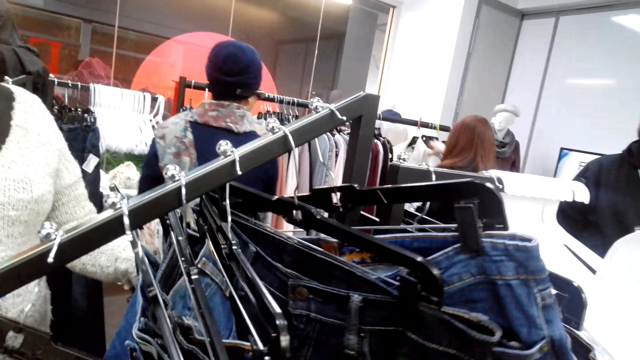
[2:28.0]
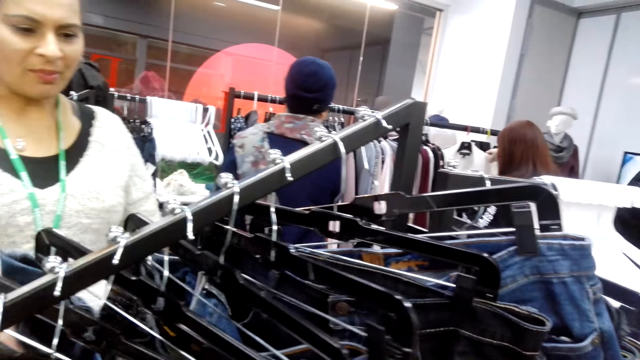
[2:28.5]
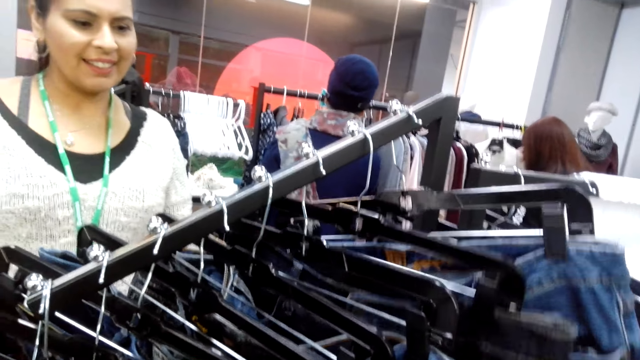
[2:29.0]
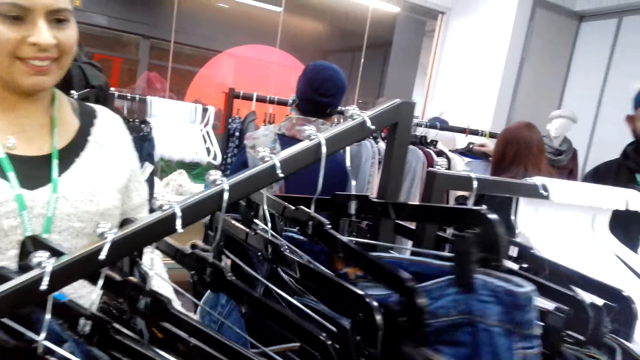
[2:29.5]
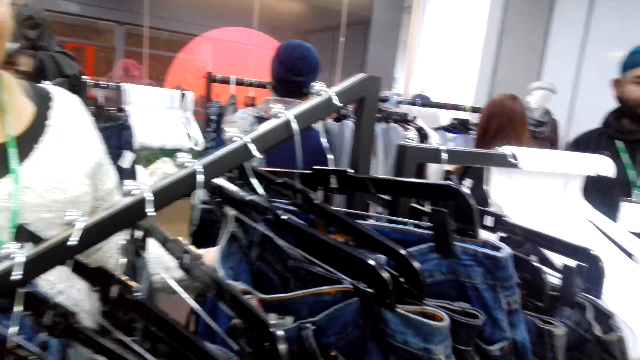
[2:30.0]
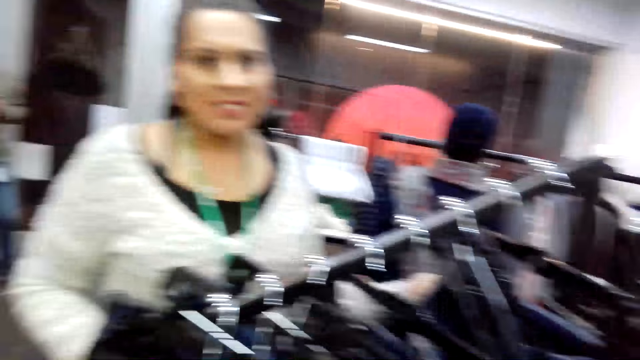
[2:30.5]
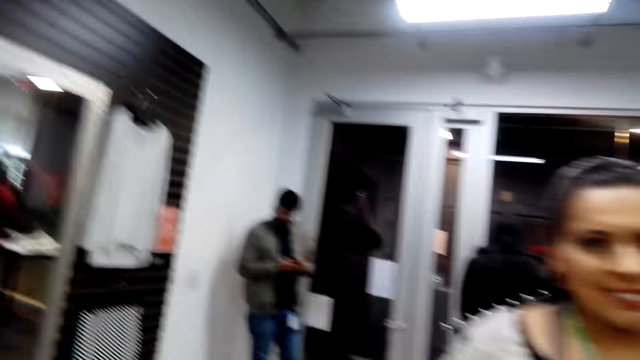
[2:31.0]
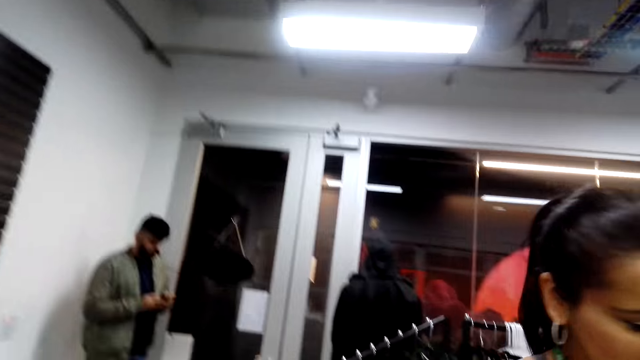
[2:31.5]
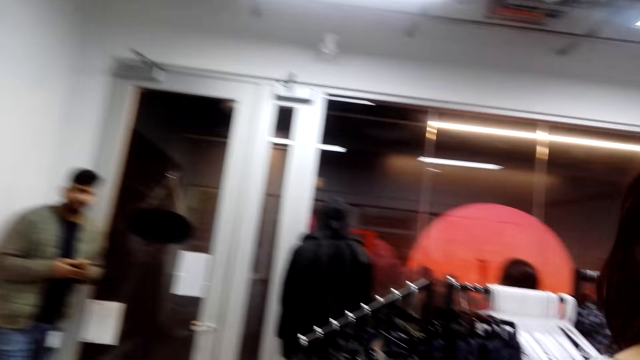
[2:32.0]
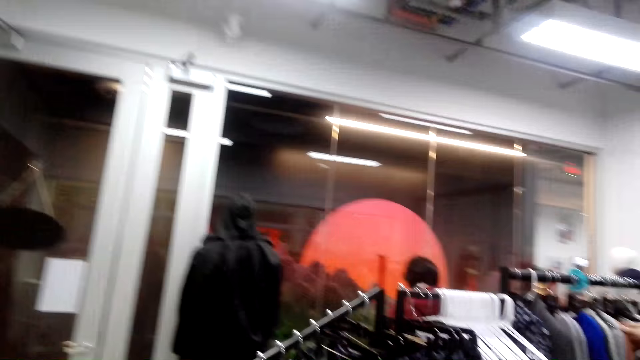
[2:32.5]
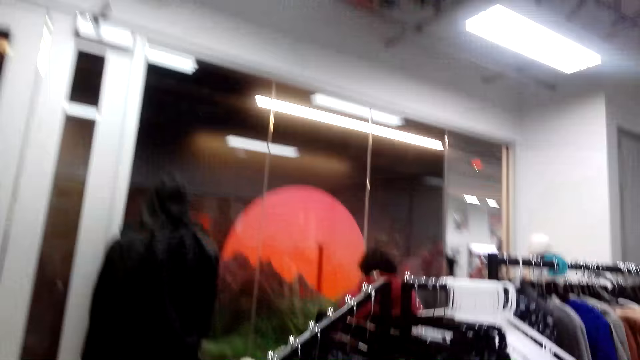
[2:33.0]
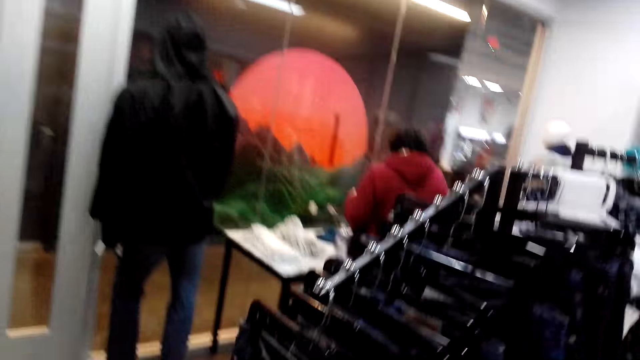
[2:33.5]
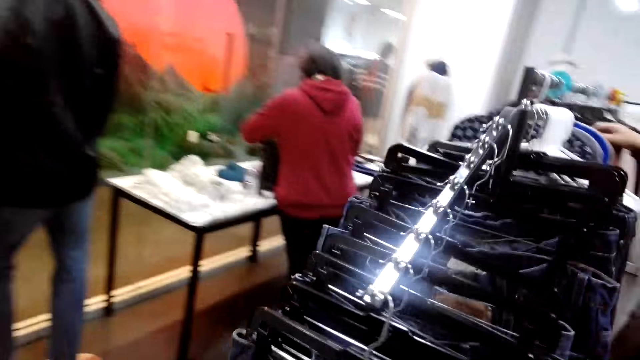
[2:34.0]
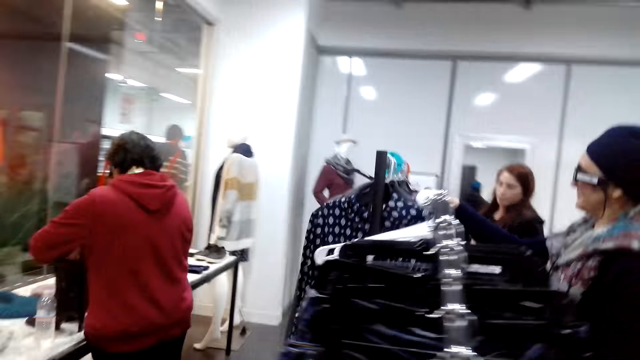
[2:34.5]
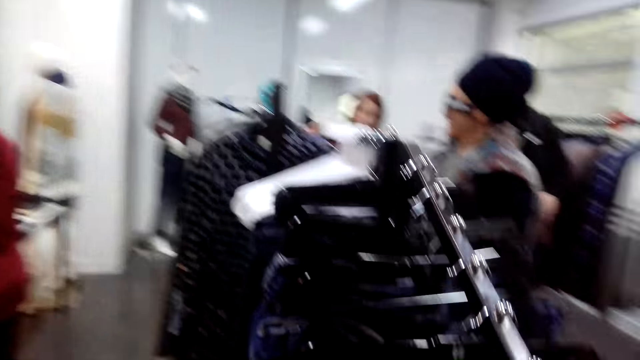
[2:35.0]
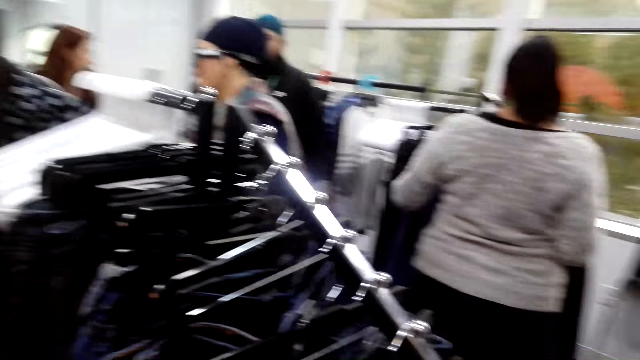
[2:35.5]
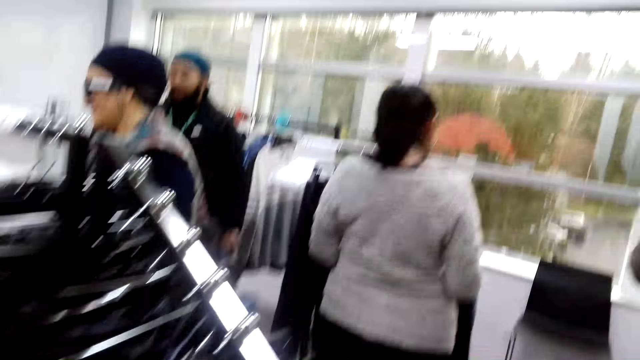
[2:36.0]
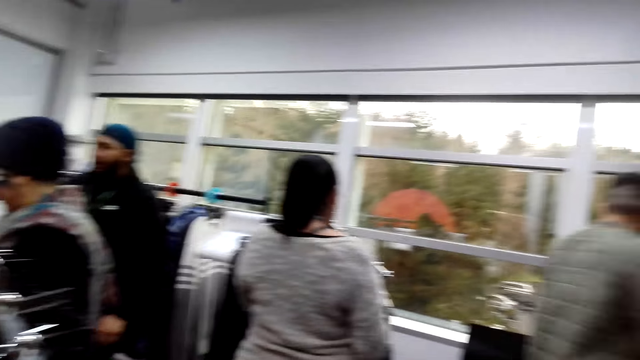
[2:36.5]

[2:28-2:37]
A lady touches the jeans trousers and looks at the jeans trousers. The lady searches clothes. The camera wearer touches the jeans trousers and looks at the lady. Another person operates a phone. The camera wearer looks around and walks around.

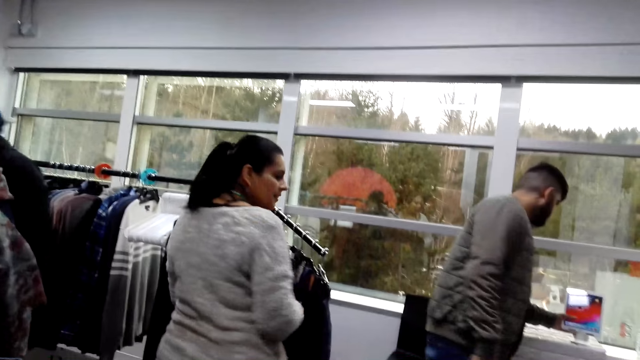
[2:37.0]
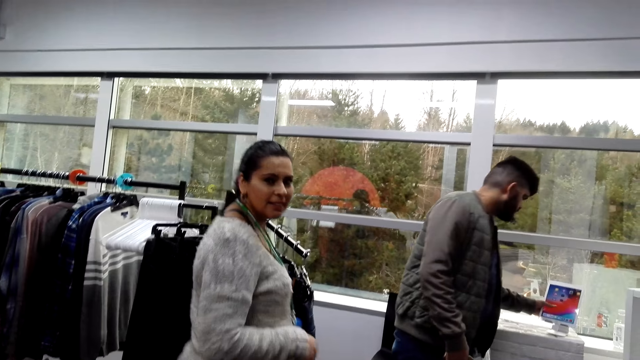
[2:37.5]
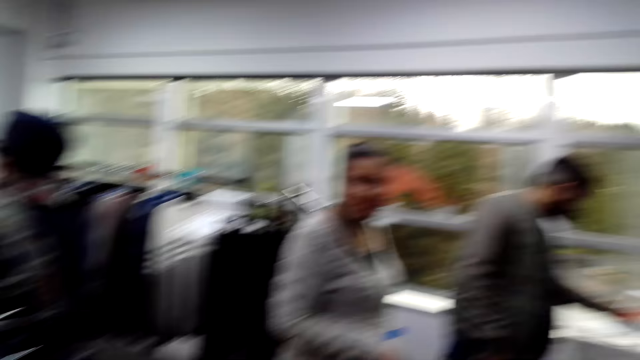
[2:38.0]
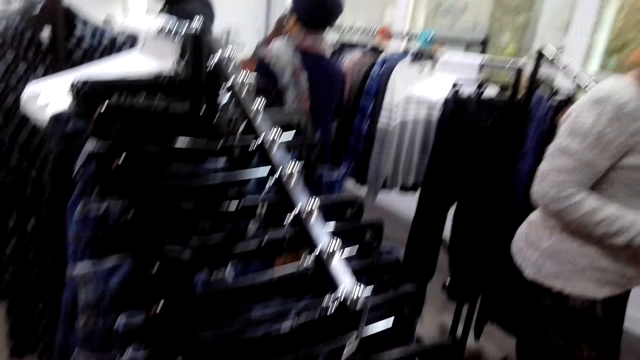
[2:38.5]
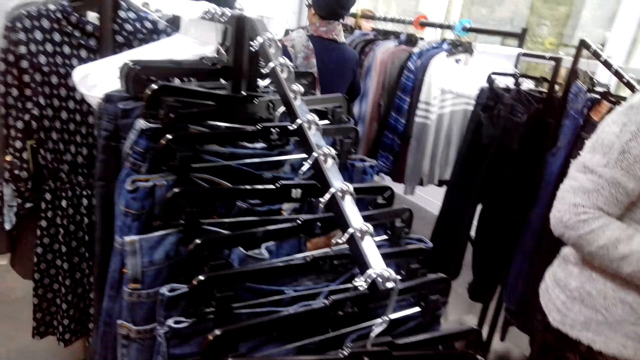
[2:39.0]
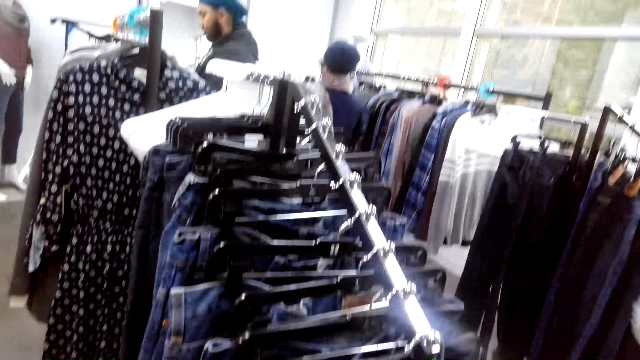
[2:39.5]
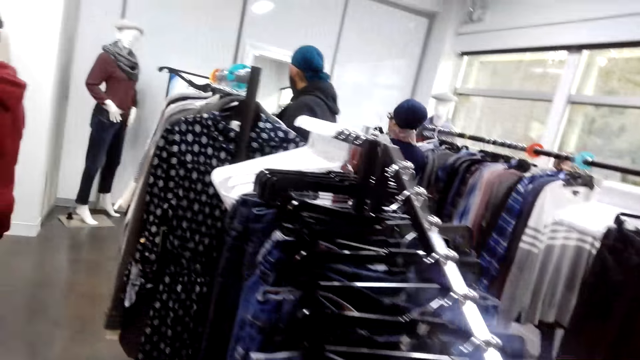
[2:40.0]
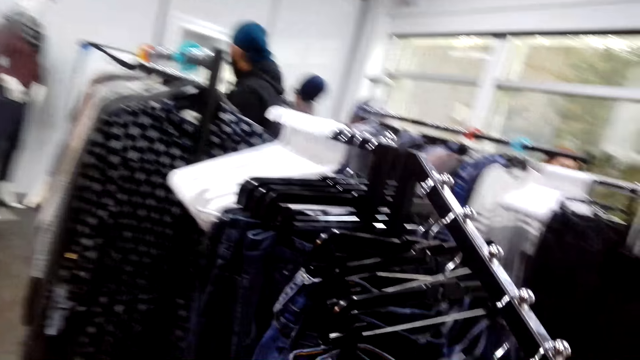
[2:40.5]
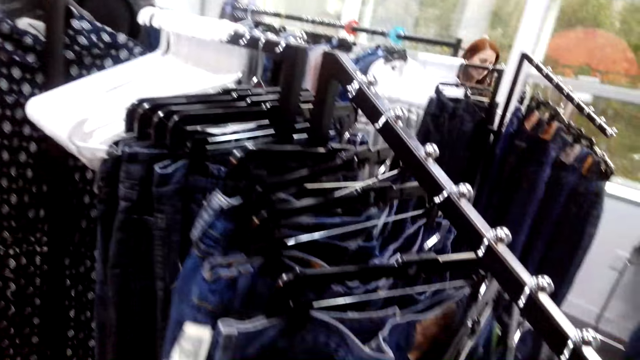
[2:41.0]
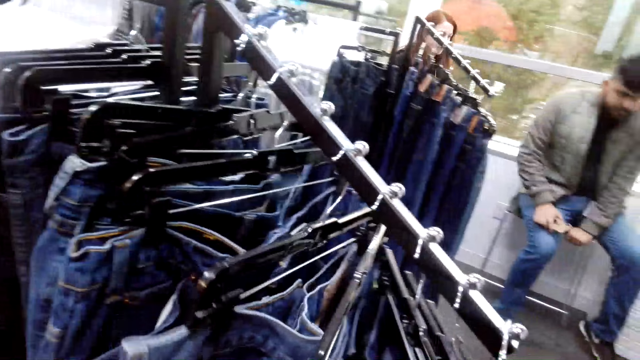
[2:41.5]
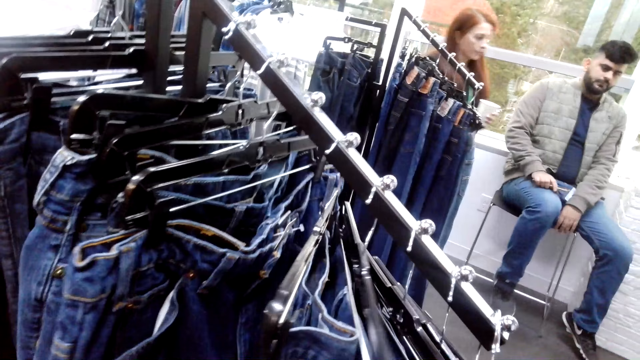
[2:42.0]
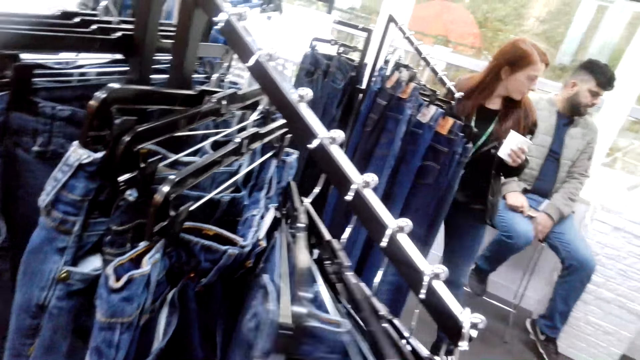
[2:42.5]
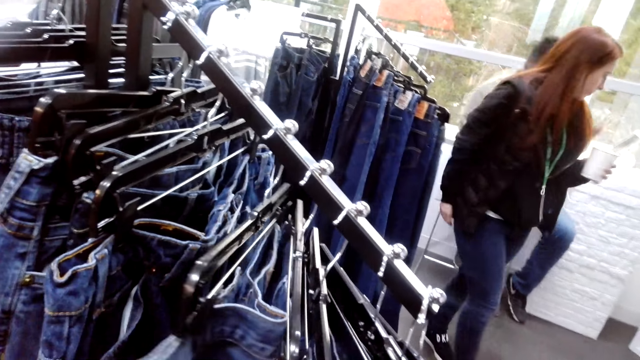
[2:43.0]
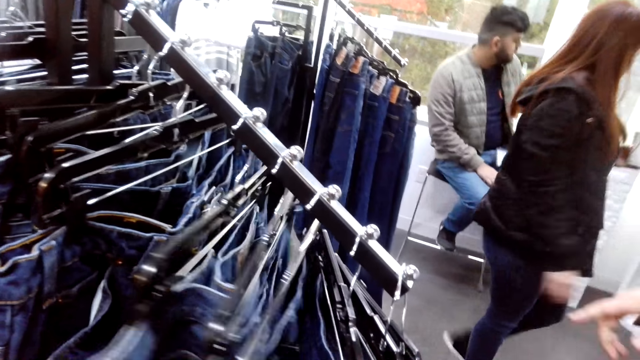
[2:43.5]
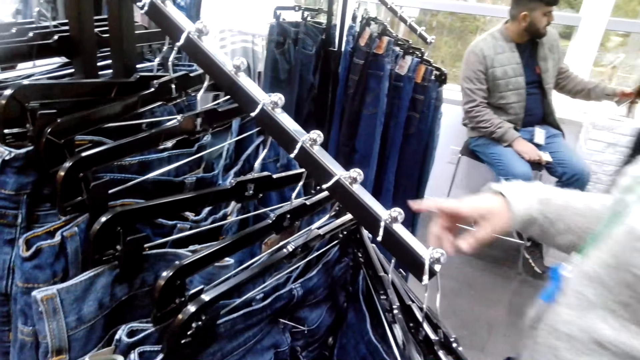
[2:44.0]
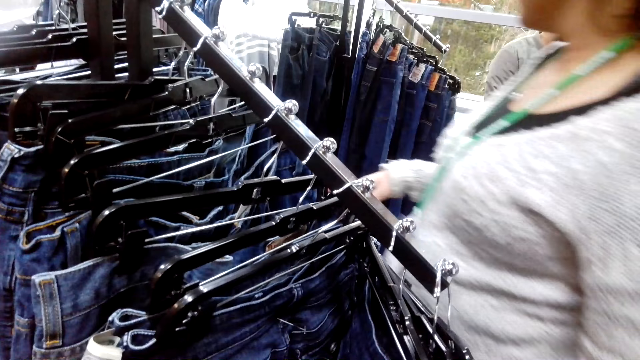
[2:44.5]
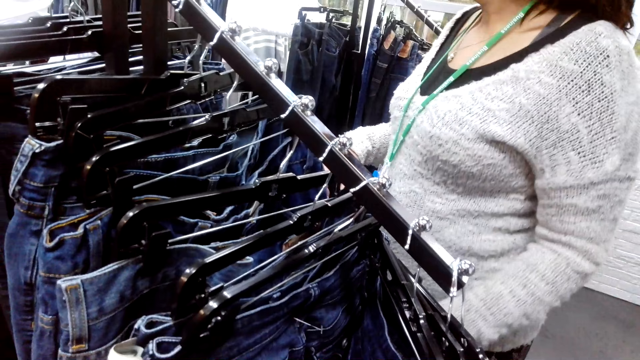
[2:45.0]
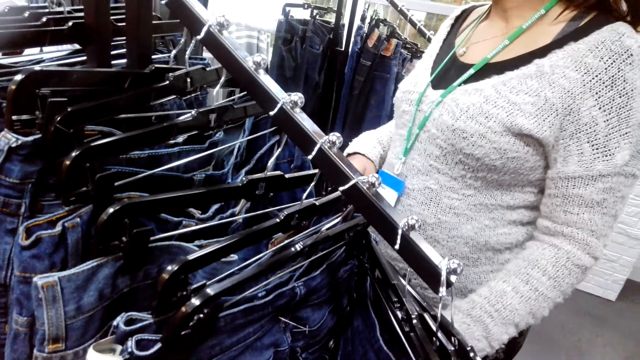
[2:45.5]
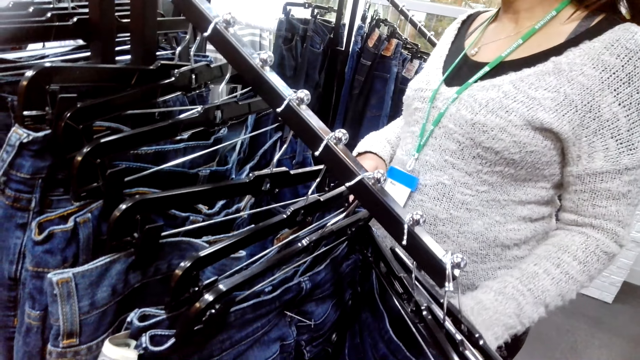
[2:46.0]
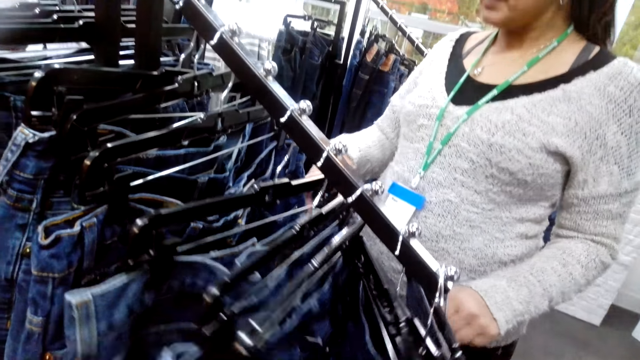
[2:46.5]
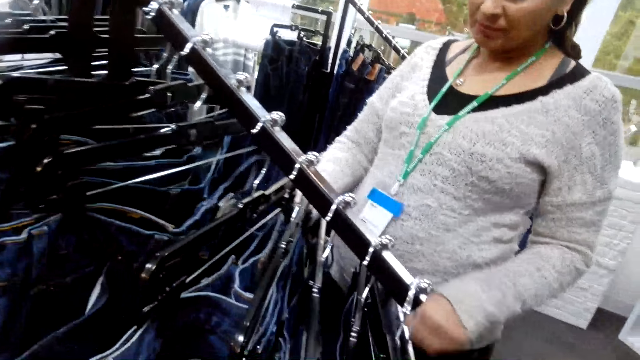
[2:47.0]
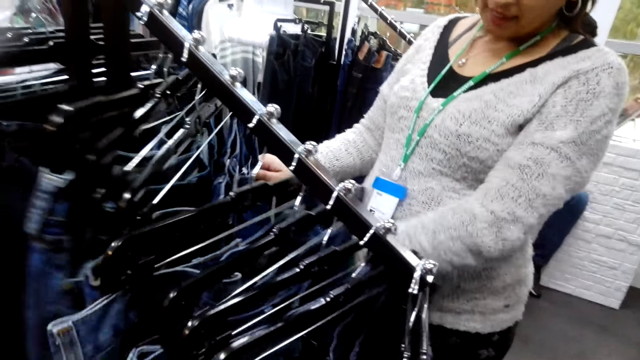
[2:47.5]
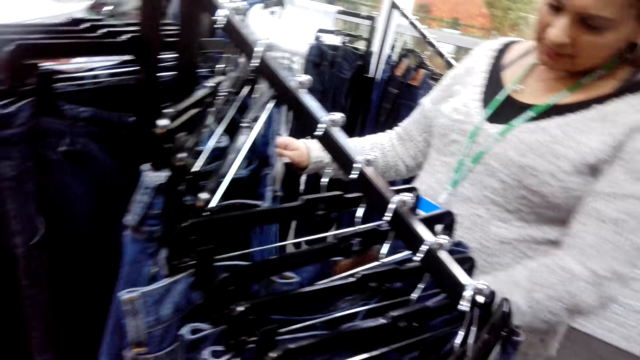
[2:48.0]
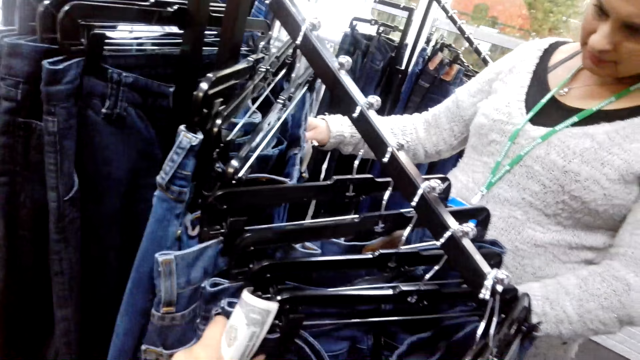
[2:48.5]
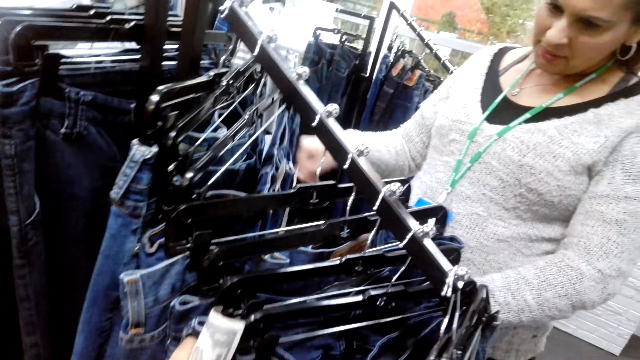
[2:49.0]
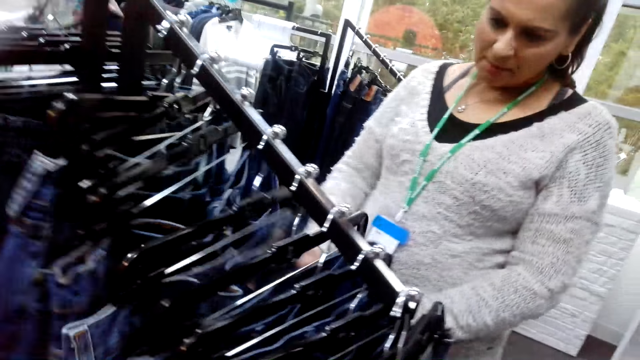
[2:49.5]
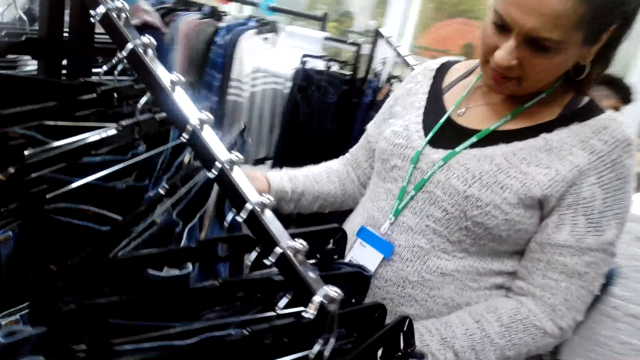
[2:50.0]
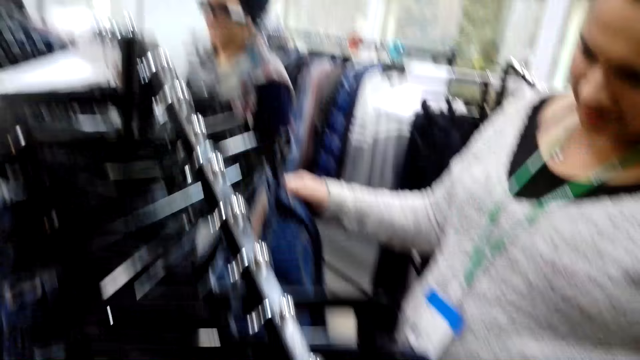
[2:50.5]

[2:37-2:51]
The camera wearer looks around. They look at the jeans trousers, search clothes and touch the jeans trousers. A woman moves around. A person samples clothes.
